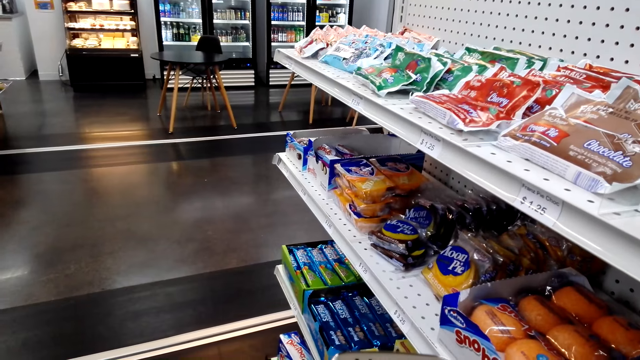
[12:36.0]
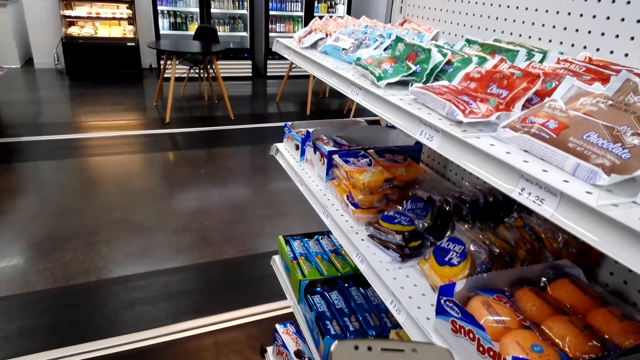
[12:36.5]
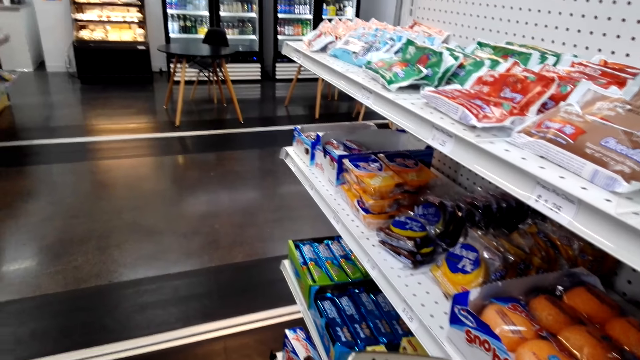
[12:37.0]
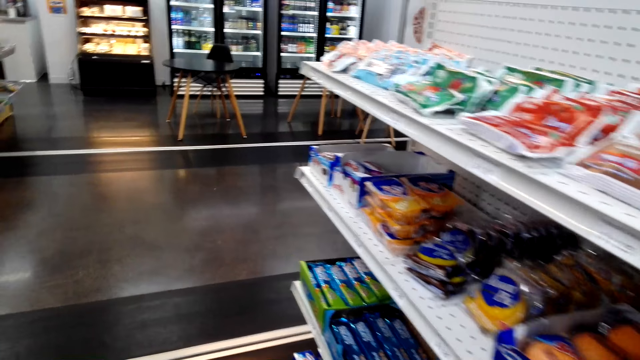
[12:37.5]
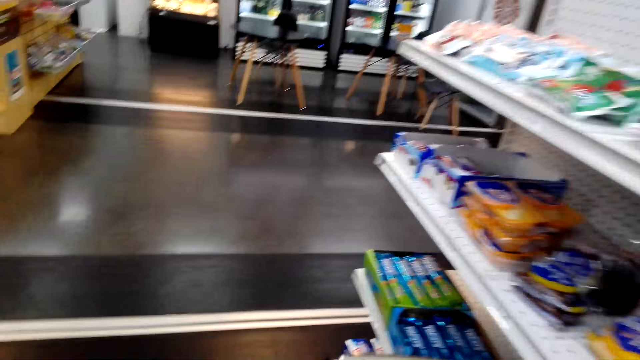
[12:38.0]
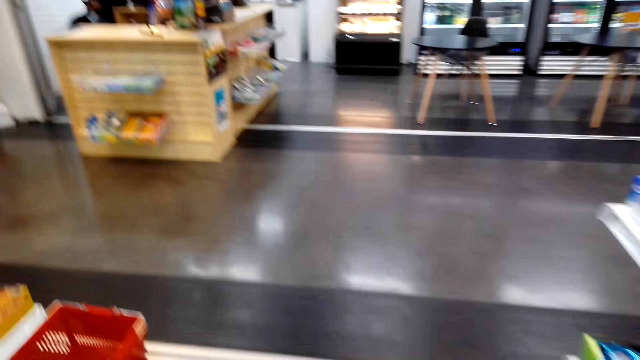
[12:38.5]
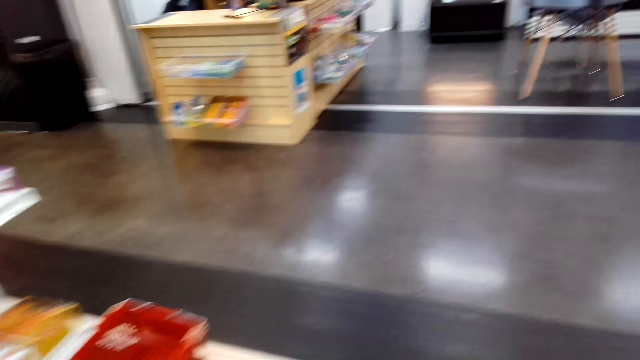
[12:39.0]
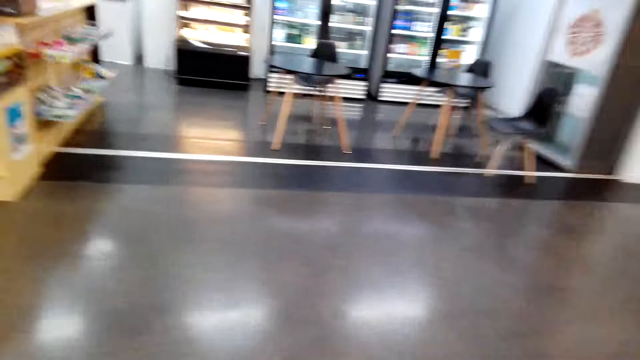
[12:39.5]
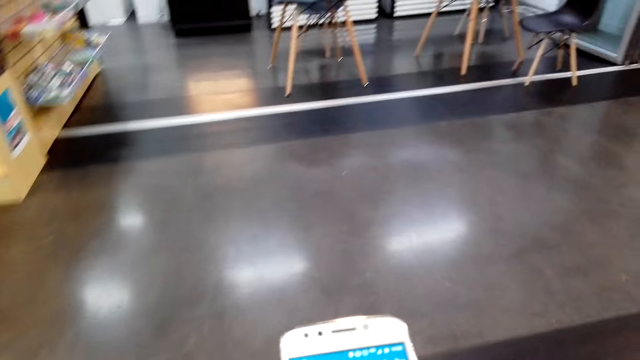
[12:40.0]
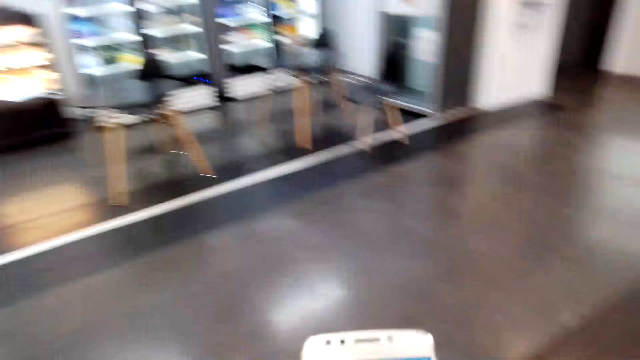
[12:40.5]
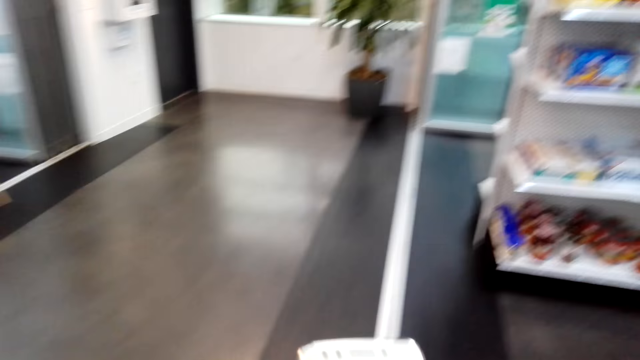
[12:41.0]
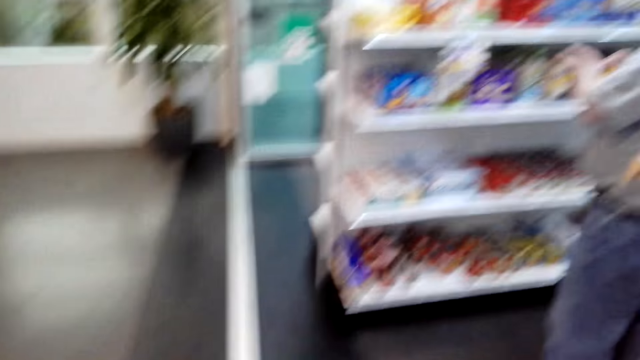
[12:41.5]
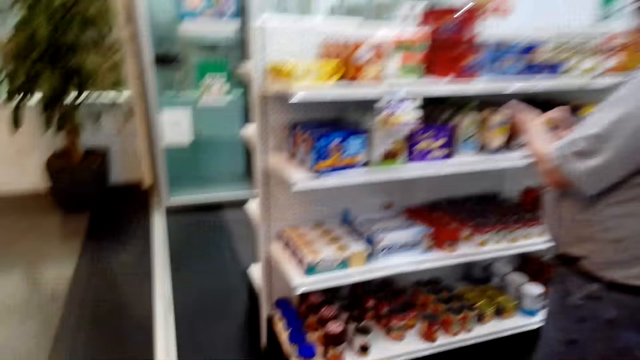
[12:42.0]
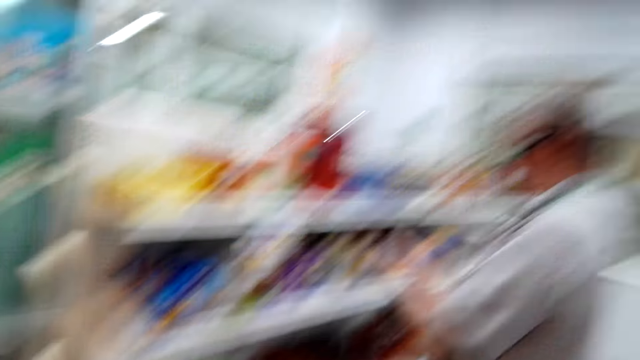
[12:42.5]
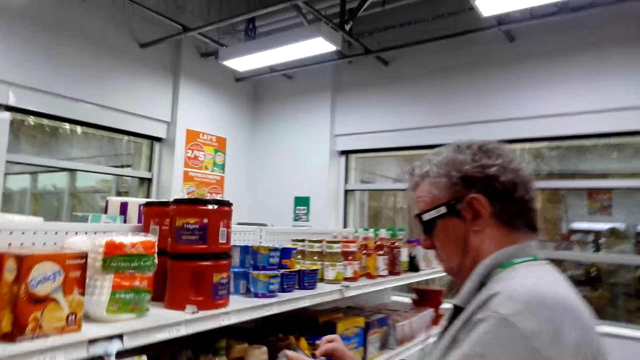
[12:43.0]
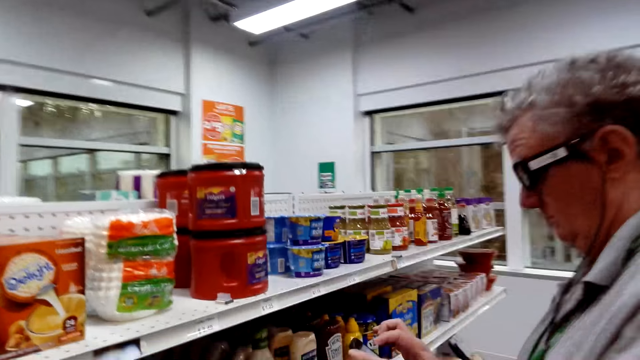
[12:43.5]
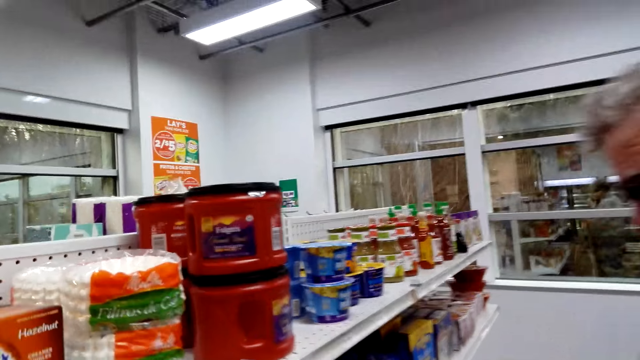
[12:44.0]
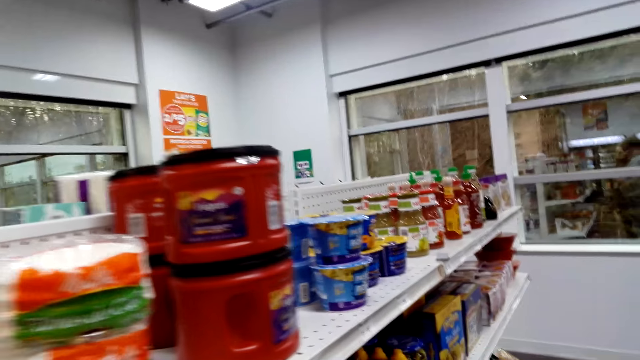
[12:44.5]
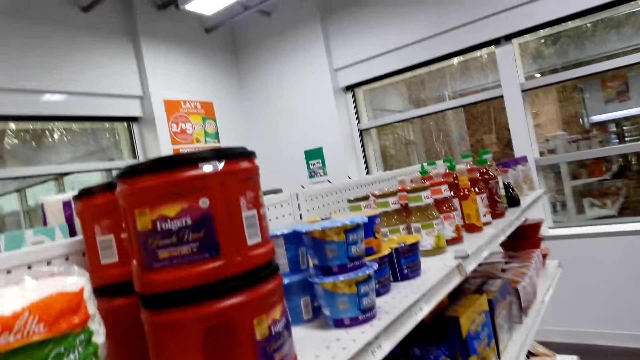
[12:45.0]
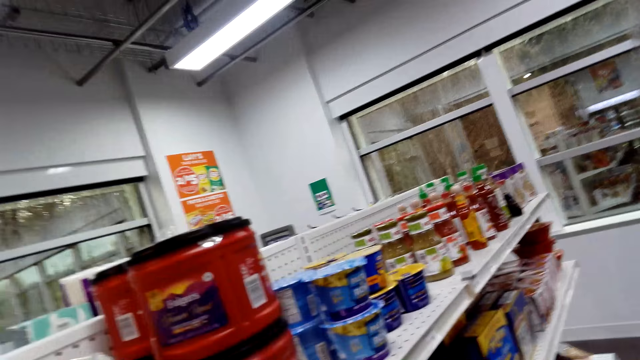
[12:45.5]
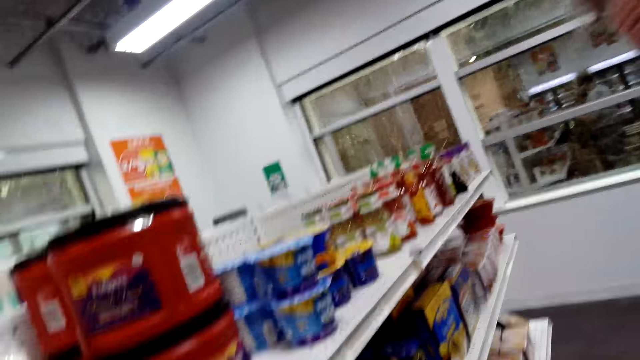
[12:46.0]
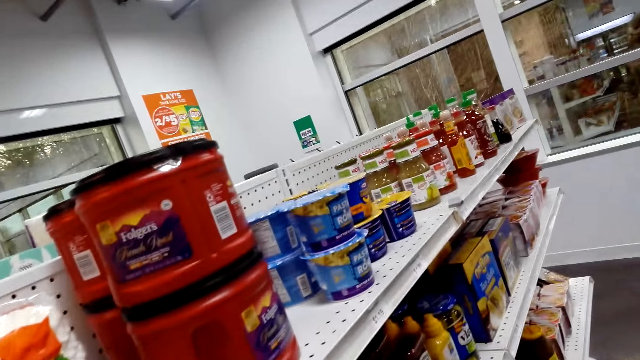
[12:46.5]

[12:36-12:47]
The camera wearer walks around the store. They scroll the phone.

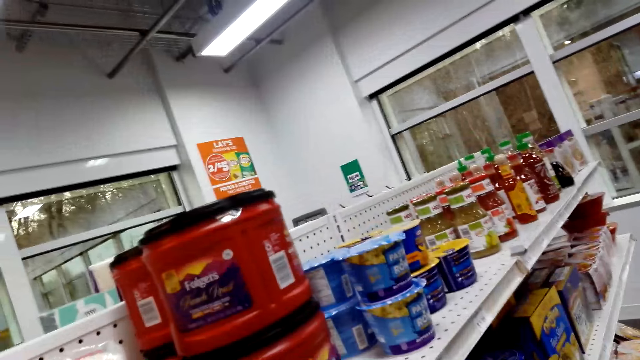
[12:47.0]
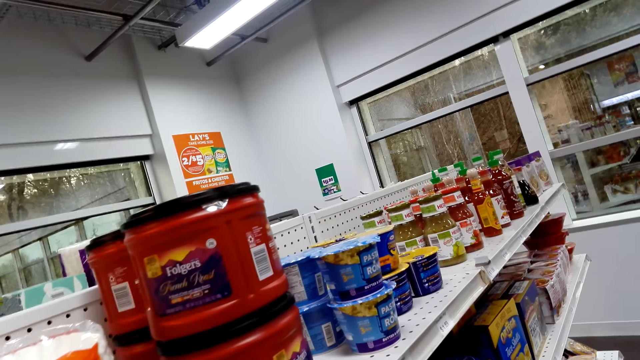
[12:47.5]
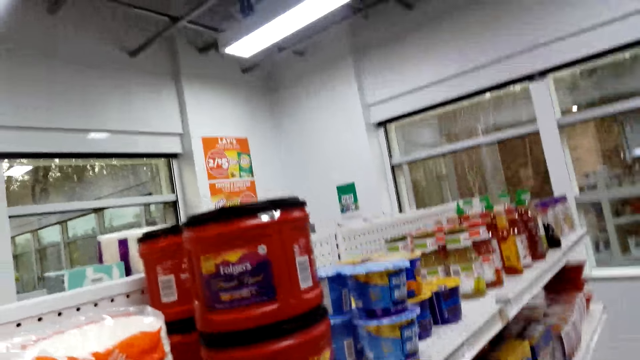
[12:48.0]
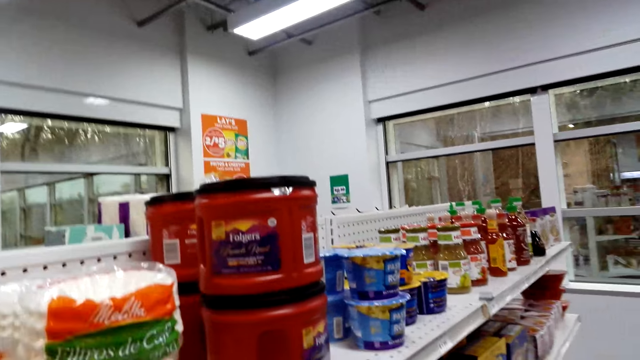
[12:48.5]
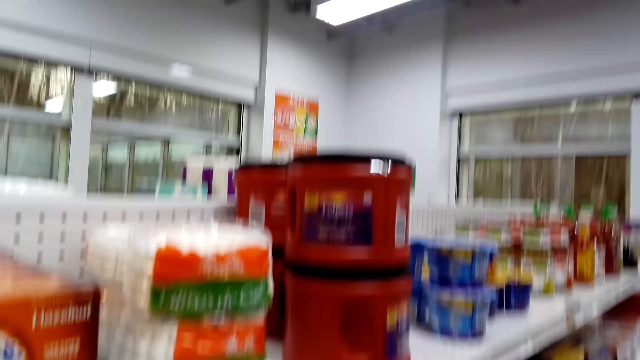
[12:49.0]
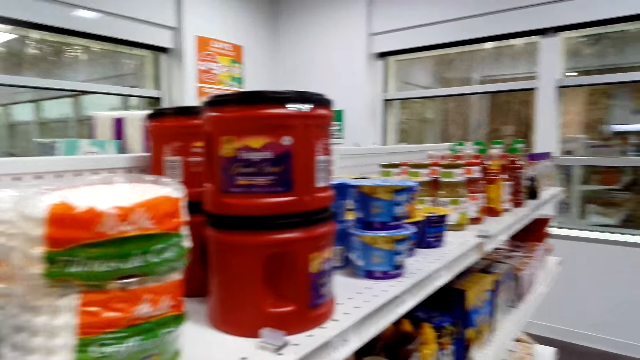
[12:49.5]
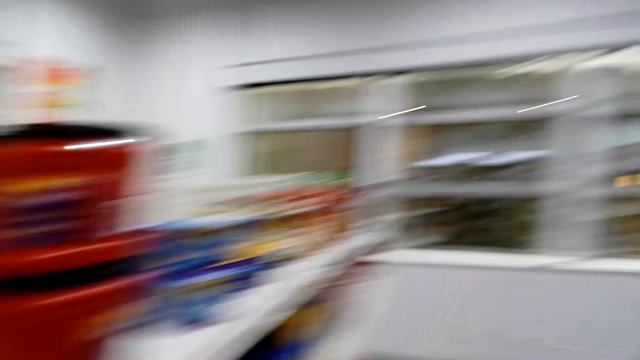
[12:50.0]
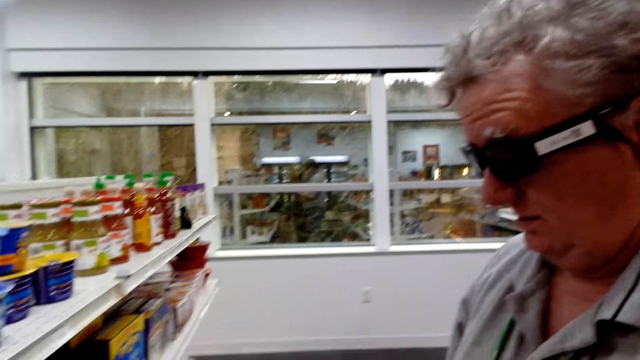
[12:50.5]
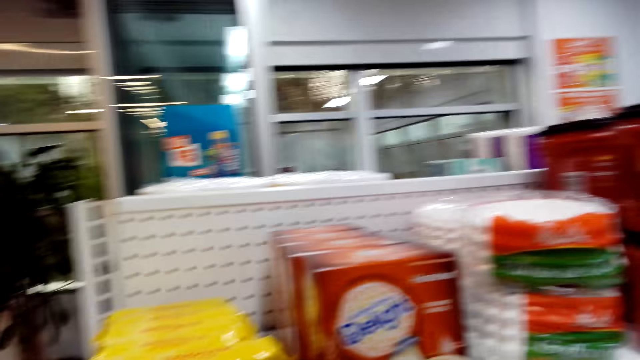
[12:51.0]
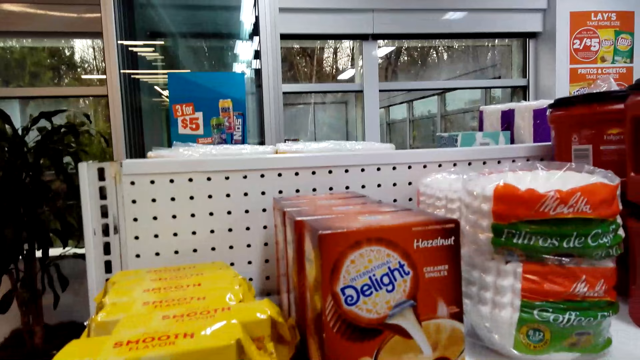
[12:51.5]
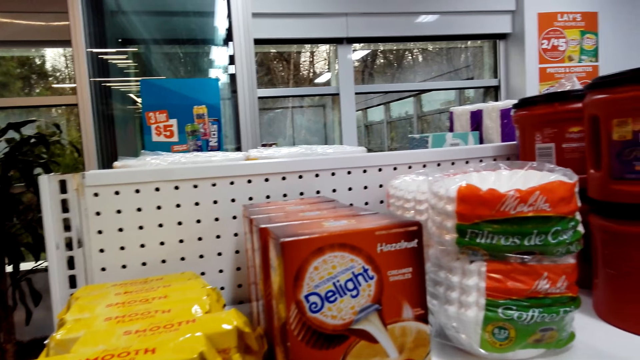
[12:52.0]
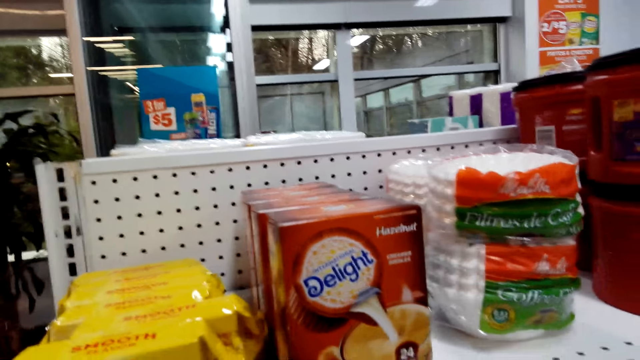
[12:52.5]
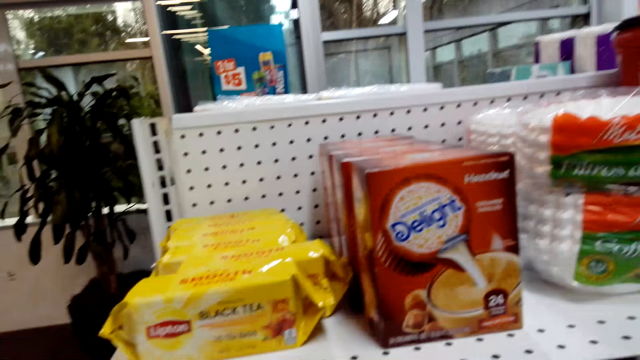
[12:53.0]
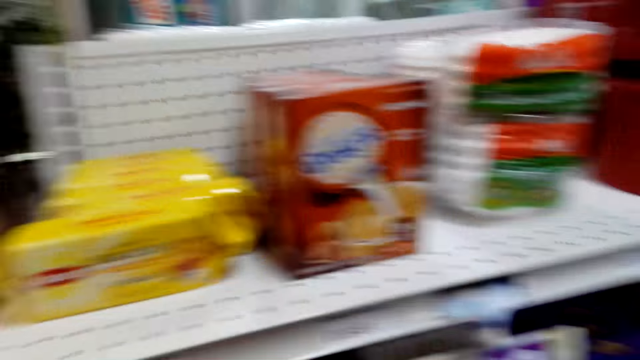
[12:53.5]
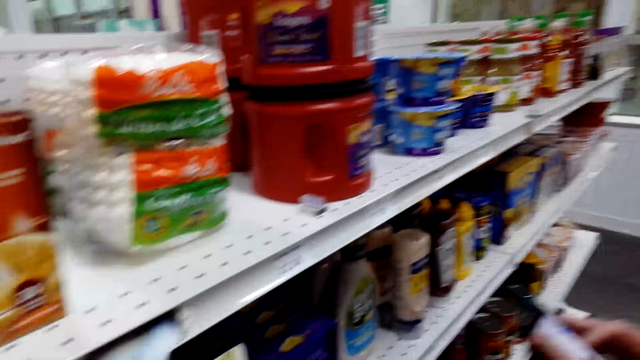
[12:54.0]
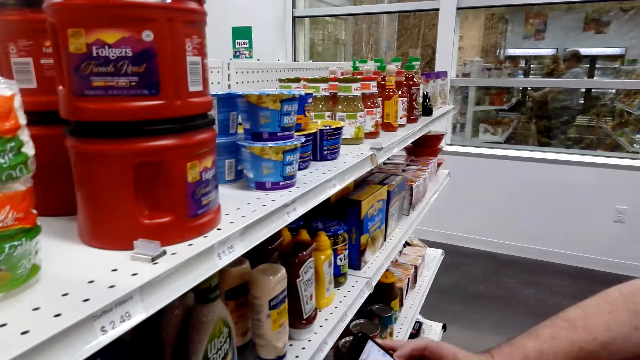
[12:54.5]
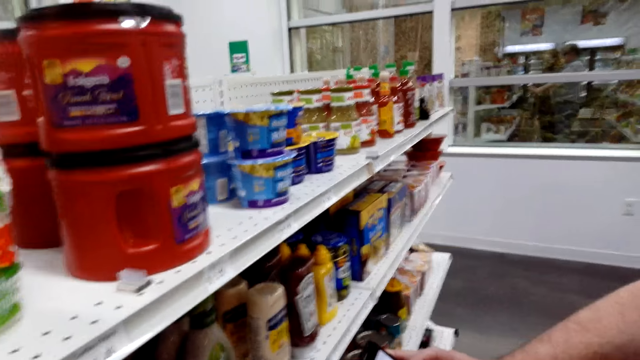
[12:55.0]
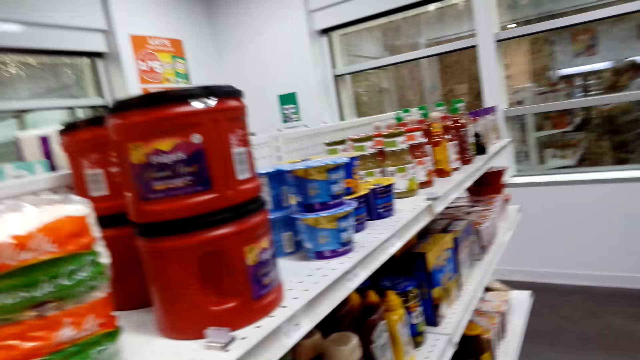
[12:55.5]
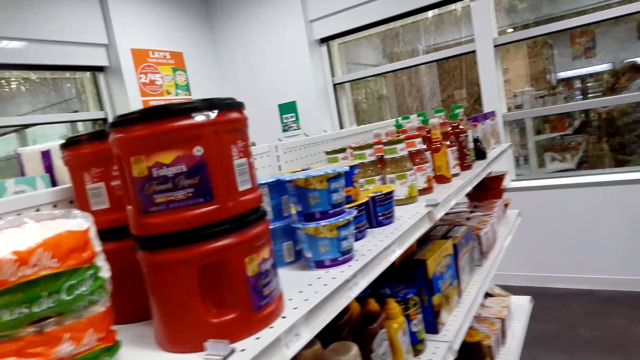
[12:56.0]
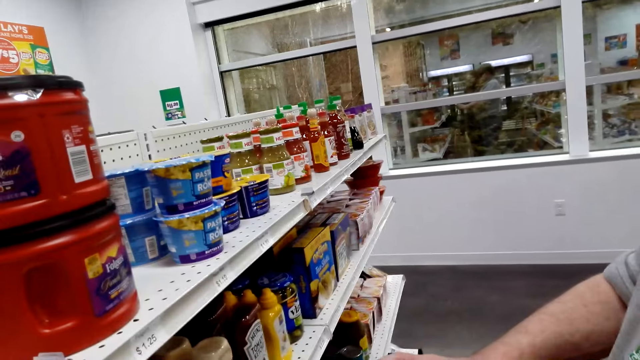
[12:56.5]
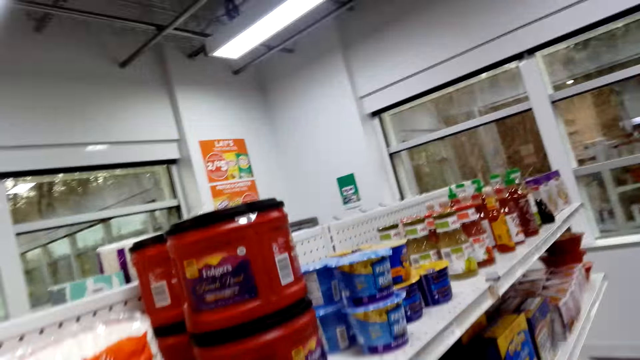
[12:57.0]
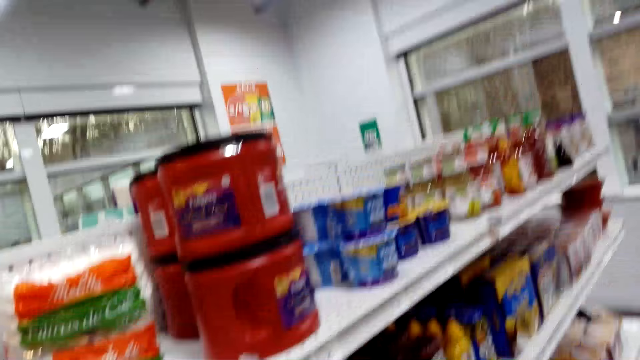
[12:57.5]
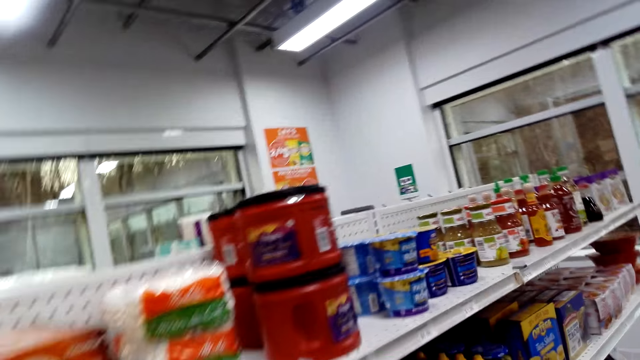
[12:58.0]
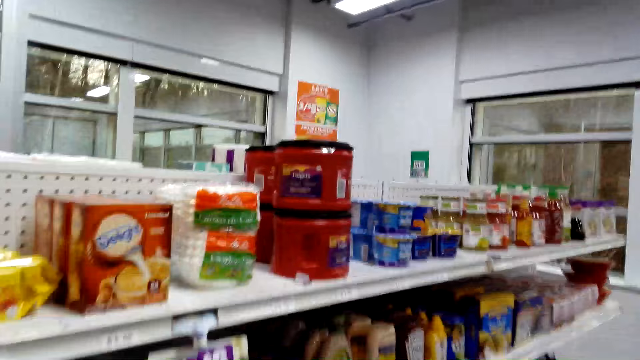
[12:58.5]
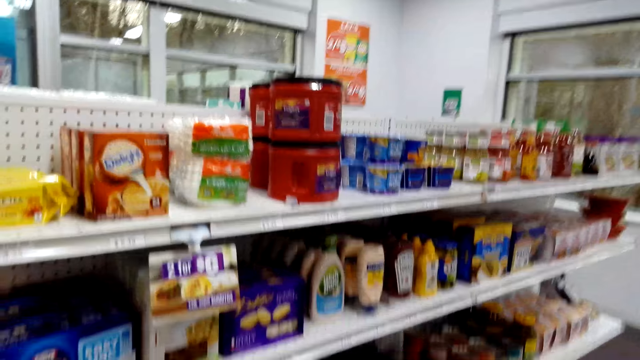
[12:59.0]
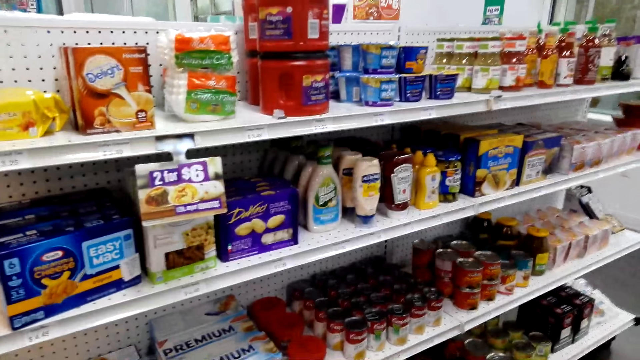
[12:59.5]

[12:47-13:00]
The camera wearer converses with a man.
